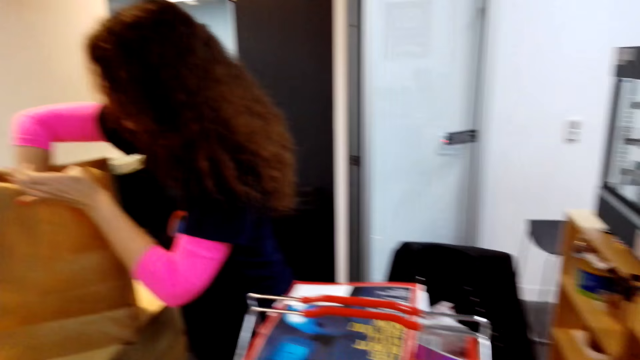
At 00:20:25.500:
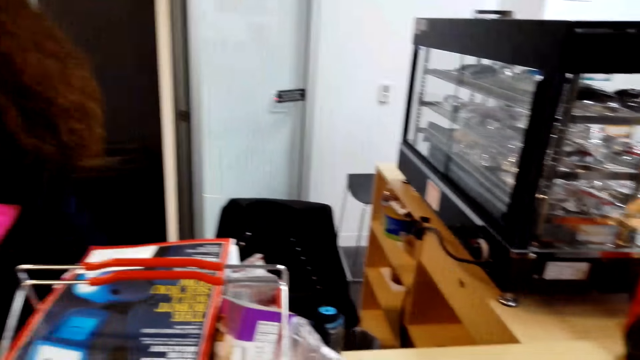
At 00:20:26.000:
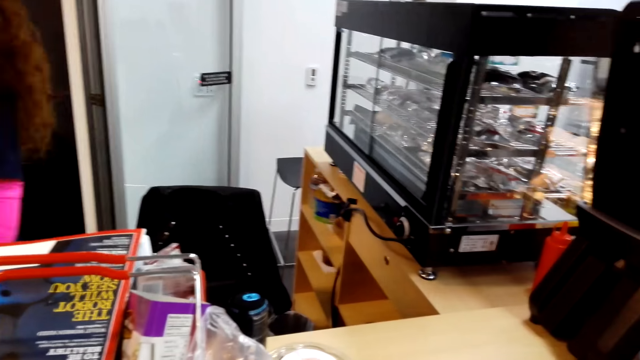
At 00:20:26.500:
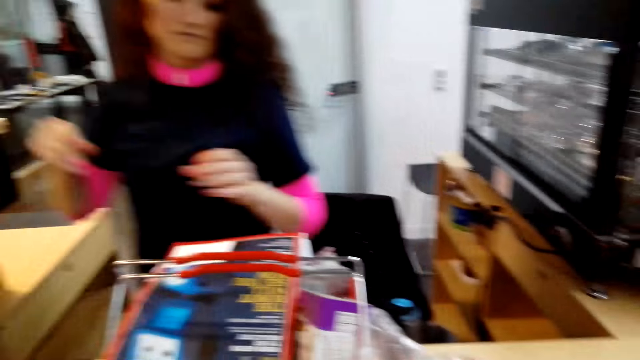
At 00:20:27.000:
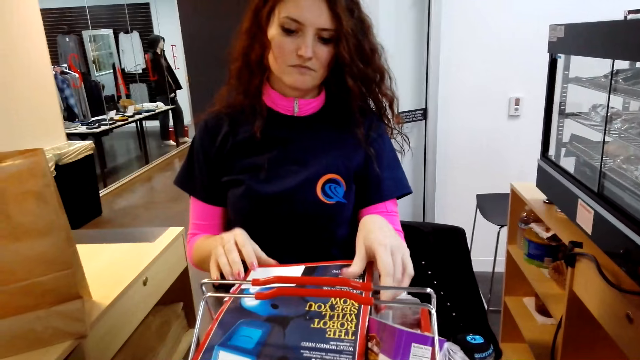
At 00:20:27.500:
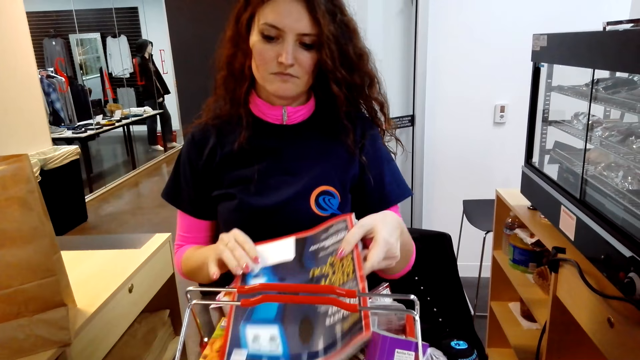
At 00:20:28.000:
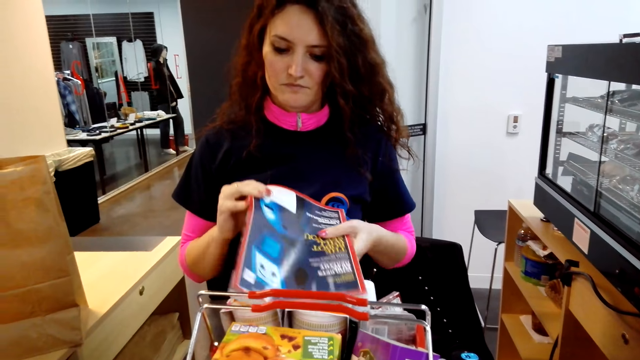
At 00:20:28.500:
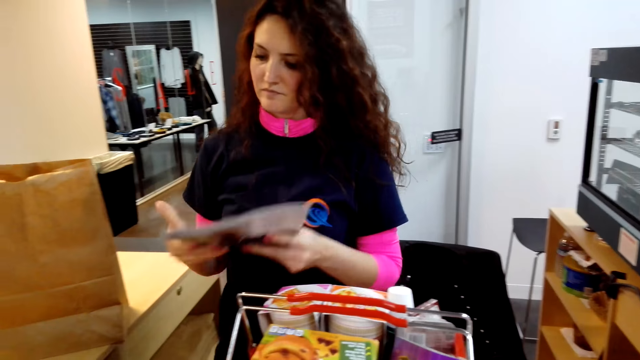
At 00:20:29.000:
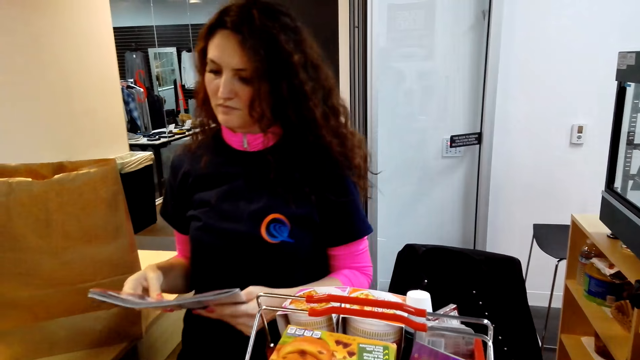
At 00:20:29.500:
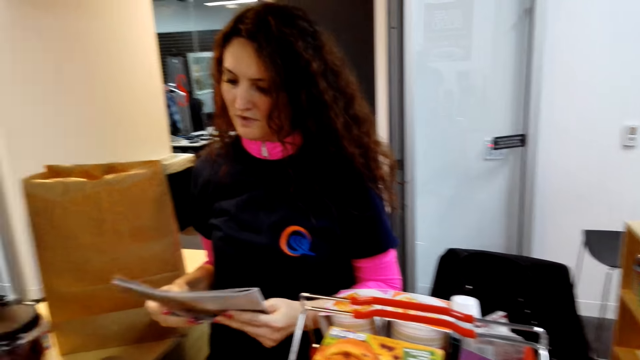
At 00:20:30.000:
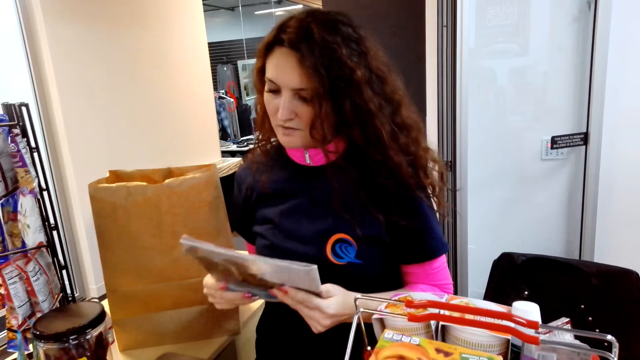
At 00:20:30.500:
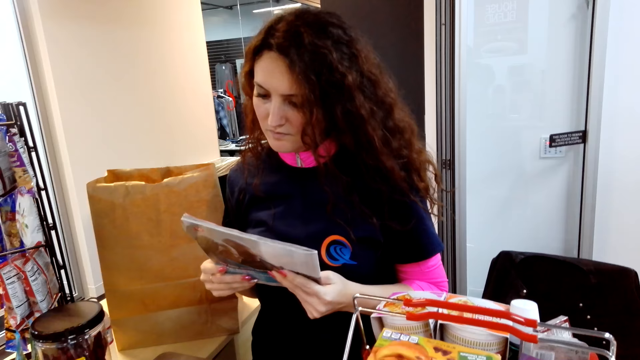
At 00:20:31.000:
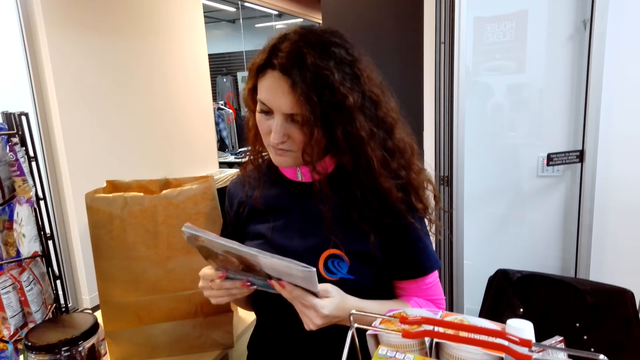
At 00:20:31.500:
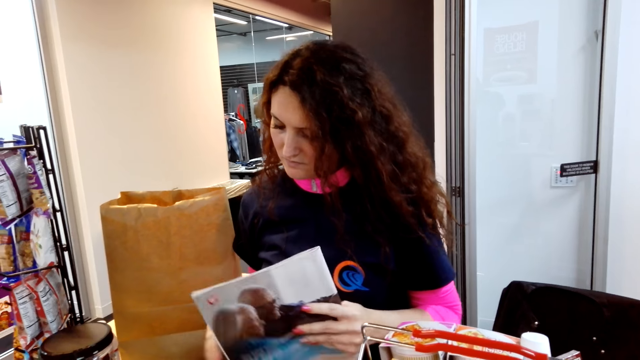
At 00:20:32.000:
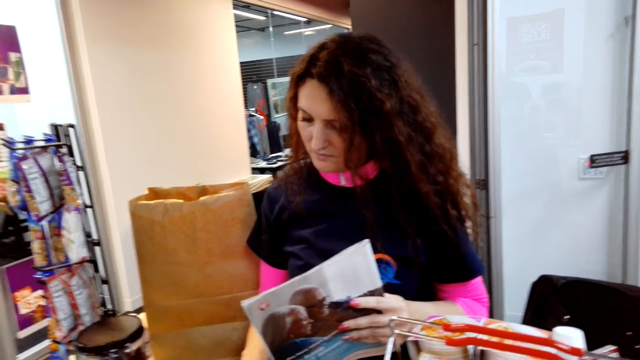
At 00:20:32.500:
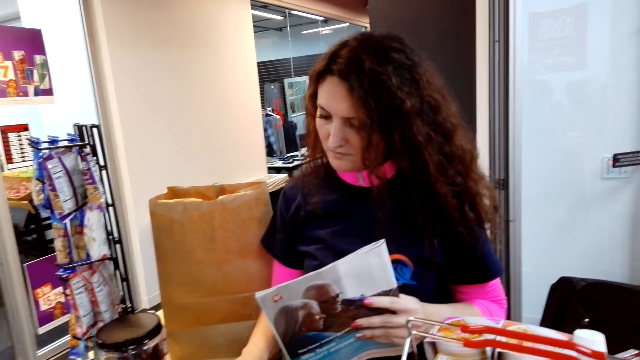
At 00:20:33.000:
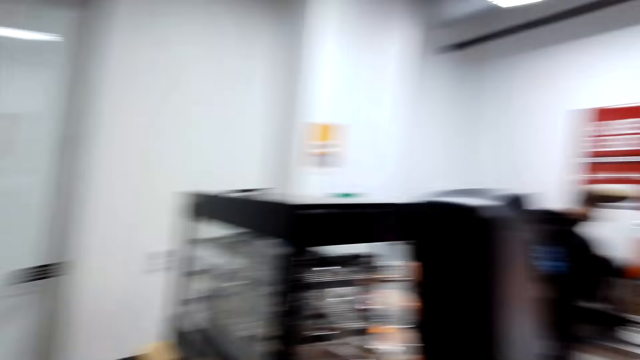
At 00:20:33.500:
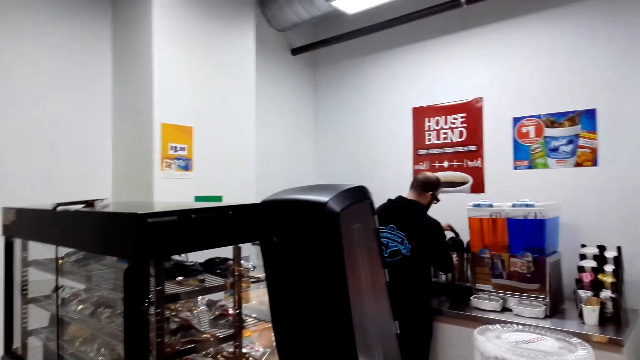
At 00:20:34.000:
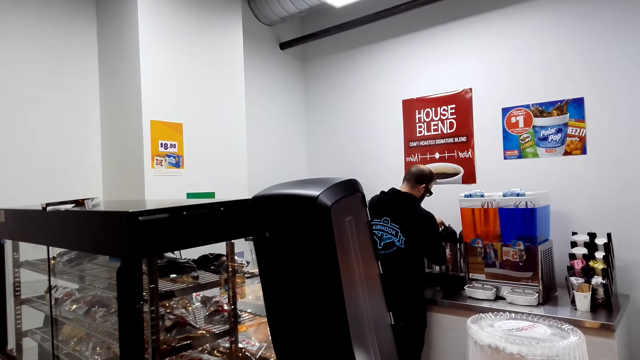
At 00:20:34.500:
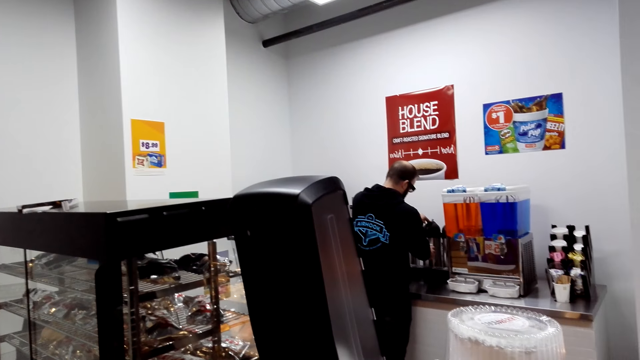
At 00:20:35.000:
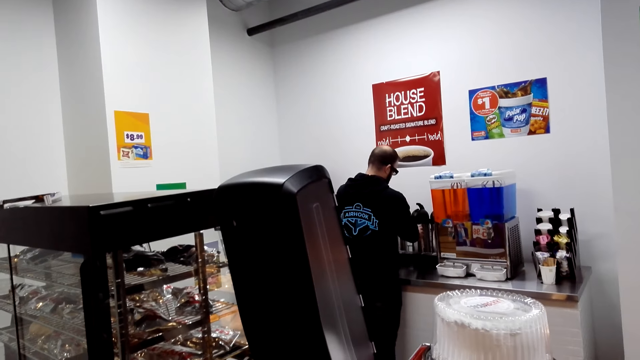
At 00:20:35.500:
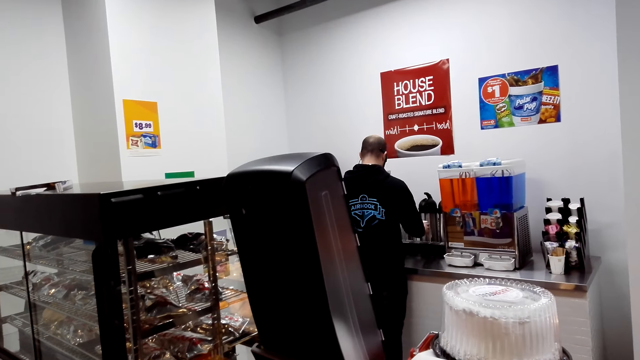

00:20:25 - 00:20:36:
A woman takes magazines from the basket. The woman presses a calculator. The camera wearer looks around the supermarket.

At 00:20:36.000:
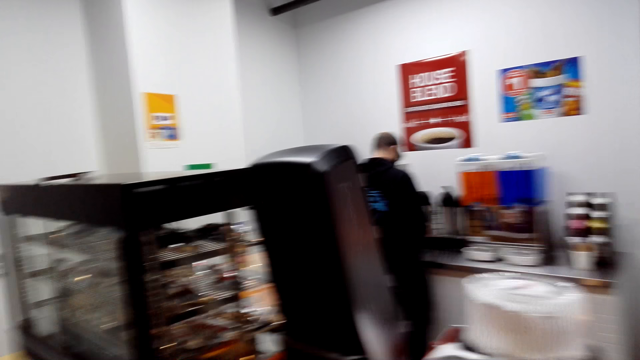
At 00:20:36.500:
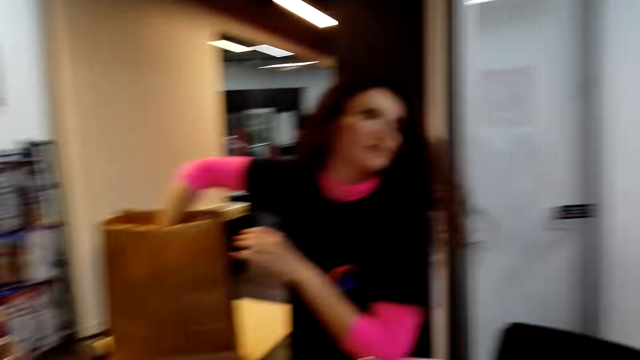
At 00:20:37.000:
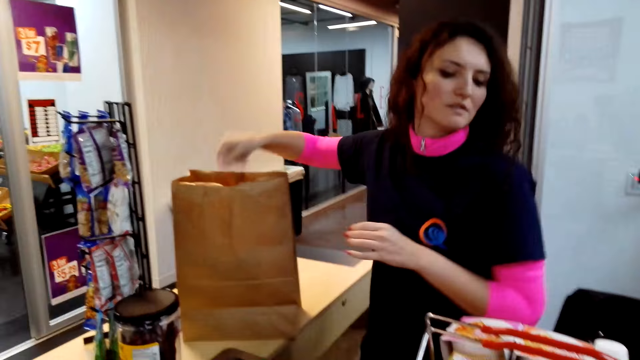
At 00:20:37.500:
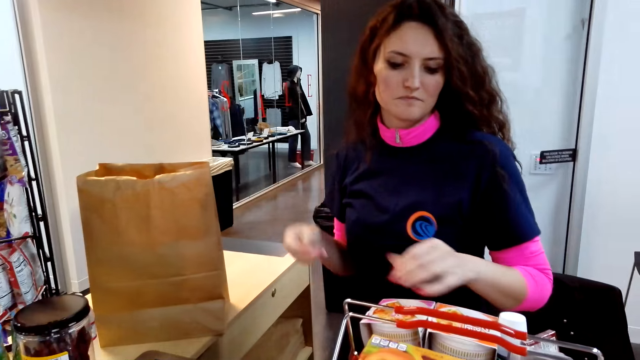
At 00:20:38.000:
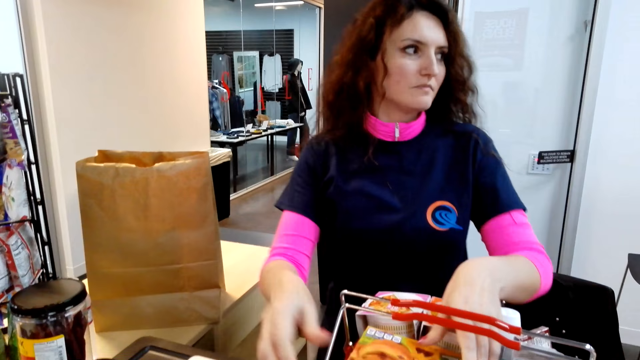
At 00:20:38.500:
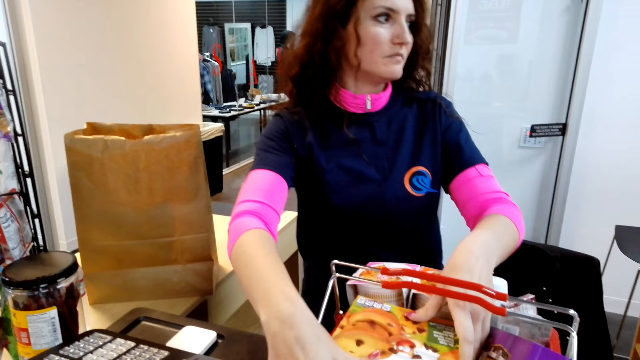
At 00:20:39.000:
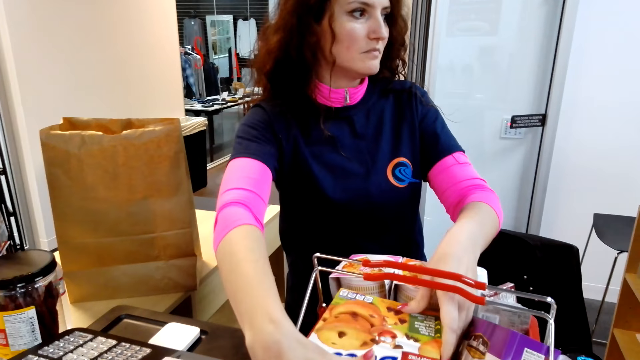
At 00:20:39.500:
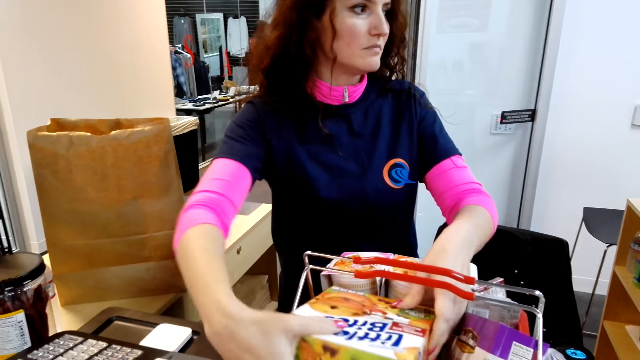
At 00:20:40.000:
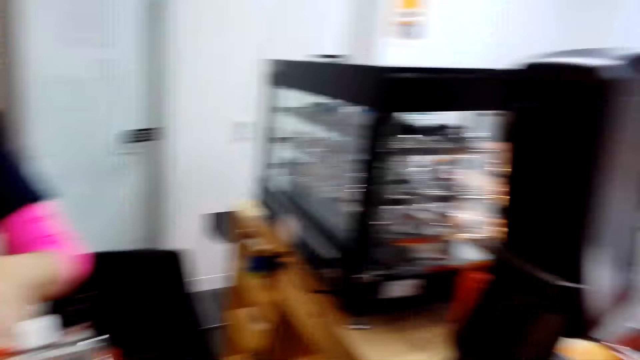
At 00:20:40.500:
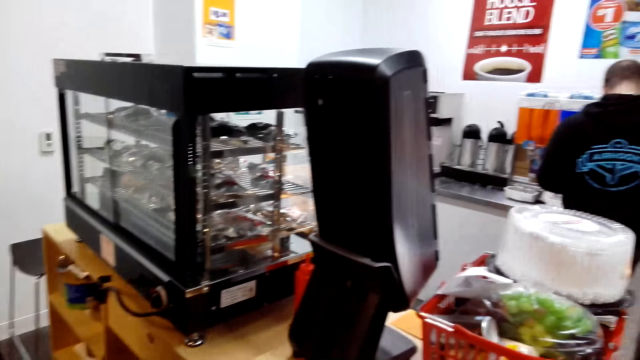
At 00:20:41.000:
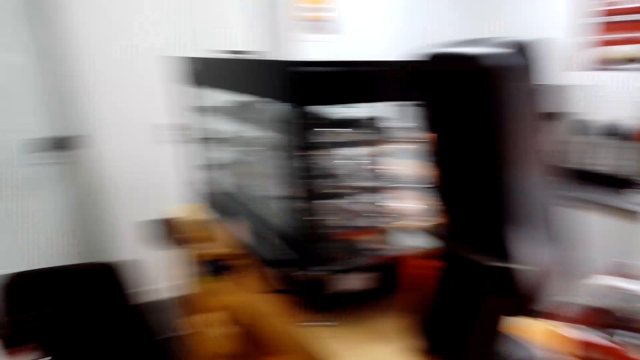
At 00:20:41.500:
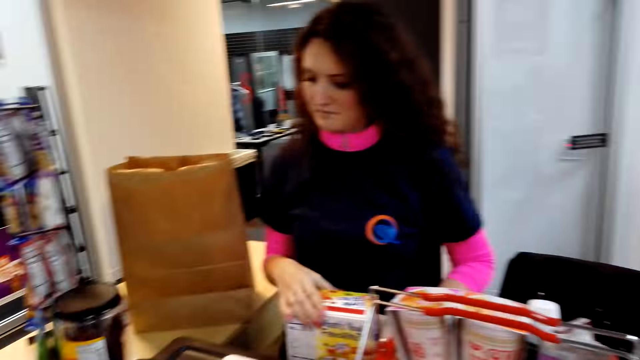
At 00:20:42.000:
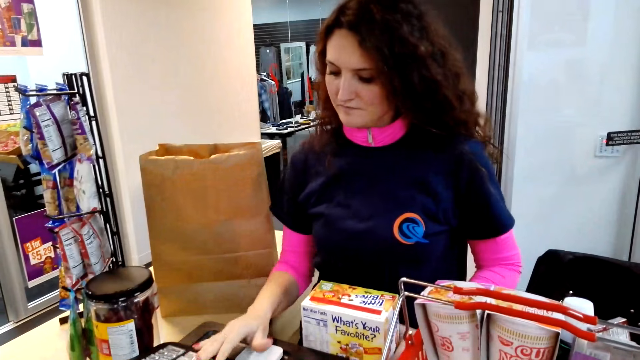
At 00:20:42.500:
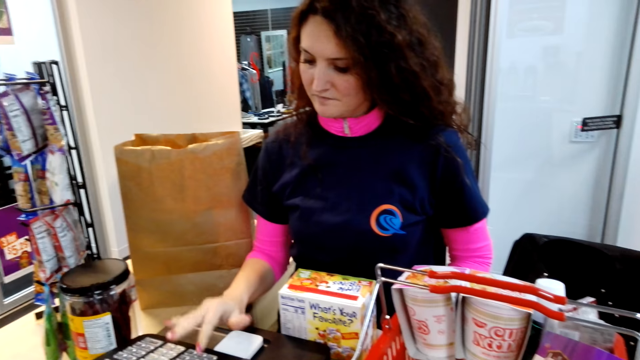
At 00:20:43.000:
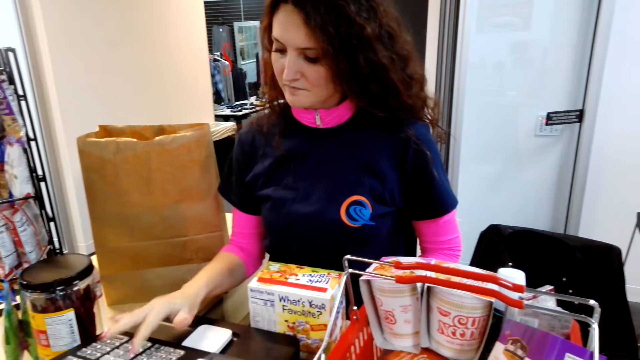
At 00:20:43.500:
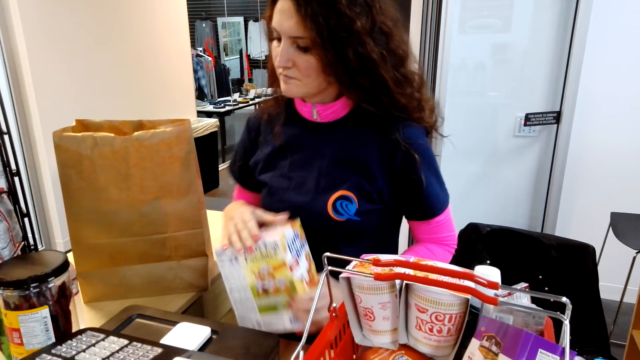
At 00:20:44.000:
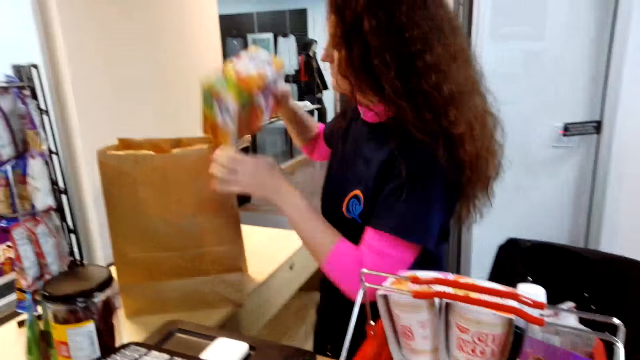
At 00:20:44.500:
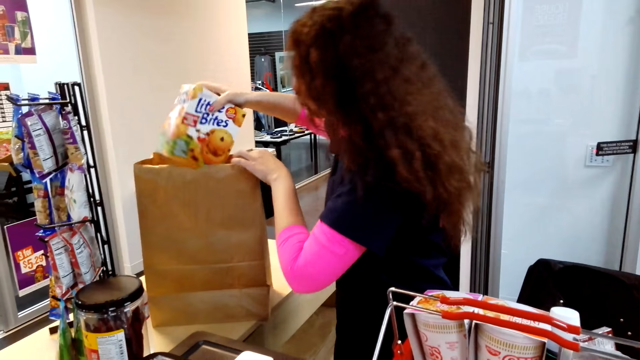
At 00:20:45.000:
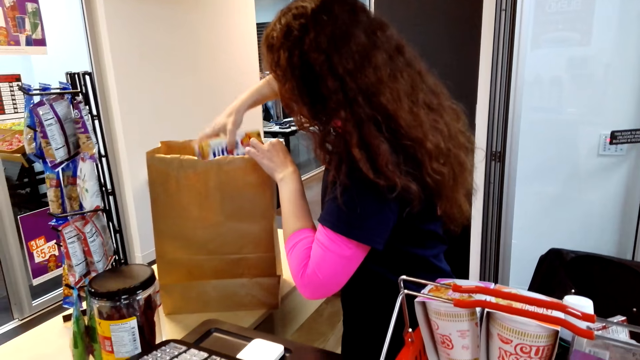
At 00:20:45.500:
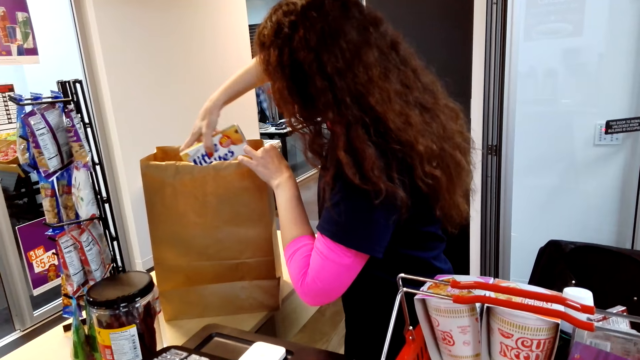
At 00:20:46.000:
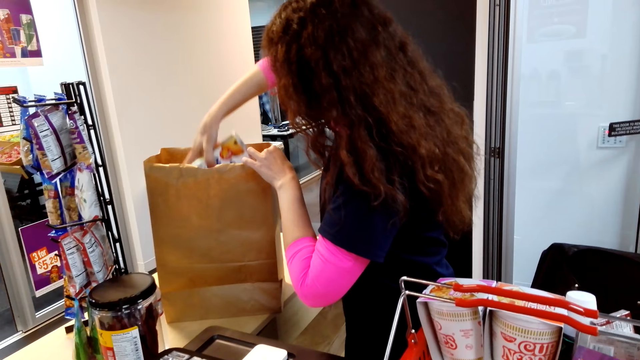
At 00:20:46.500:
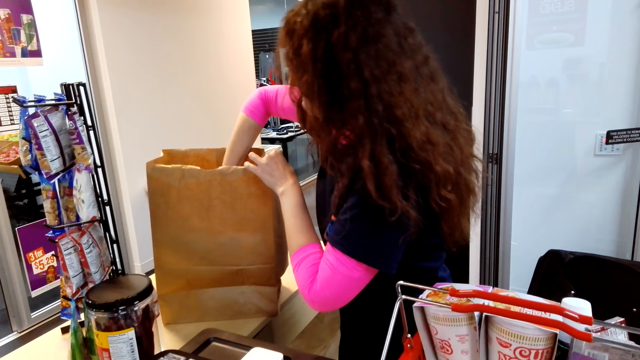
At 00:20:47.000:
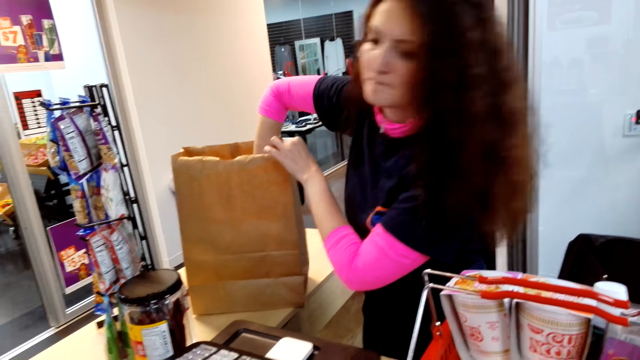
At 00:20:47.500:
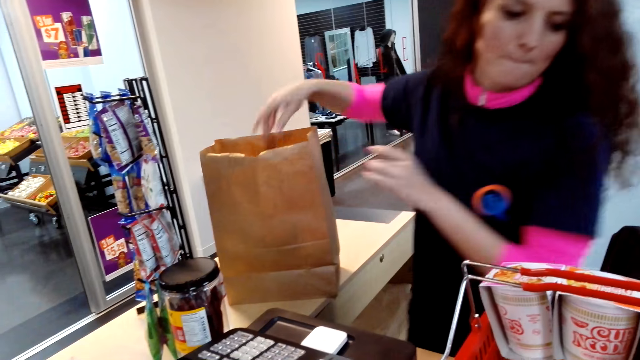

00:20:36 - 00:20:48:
A woman puts an item in the paper bag. The woman takes items from the basket. The camera wearer looks around the supermarket. The woman presses a calculator. The woman puts an item in the paper bag.
